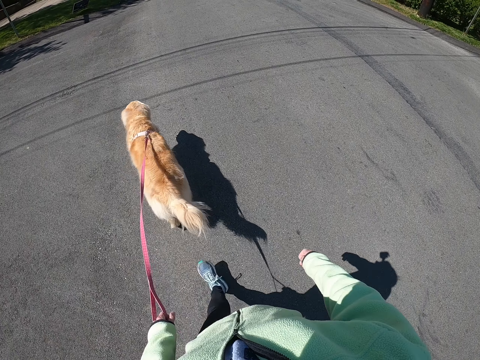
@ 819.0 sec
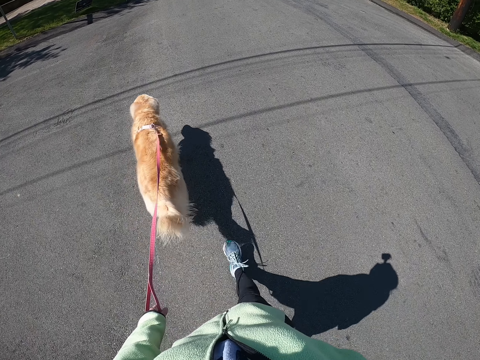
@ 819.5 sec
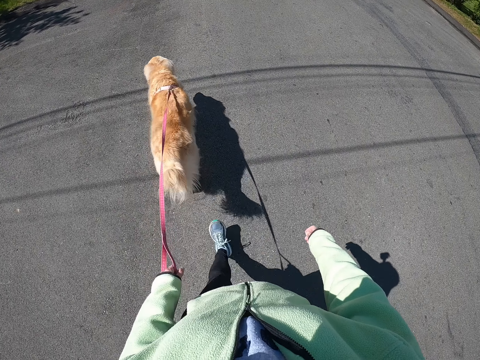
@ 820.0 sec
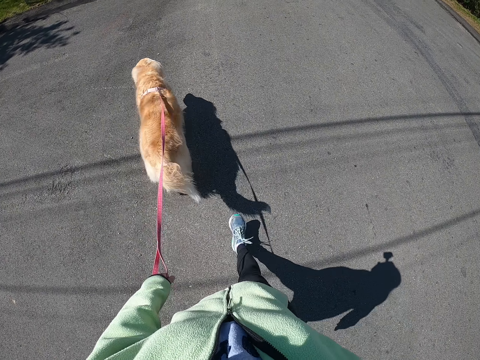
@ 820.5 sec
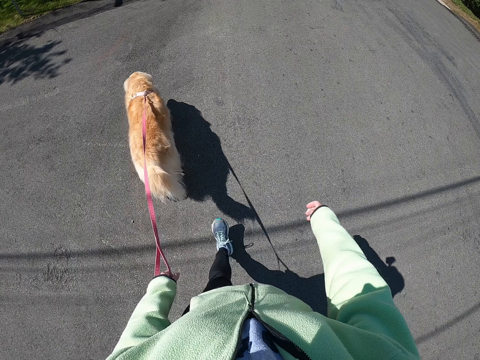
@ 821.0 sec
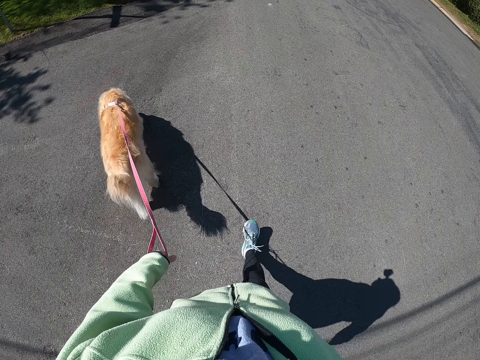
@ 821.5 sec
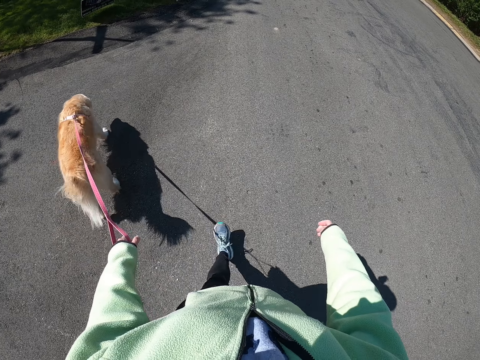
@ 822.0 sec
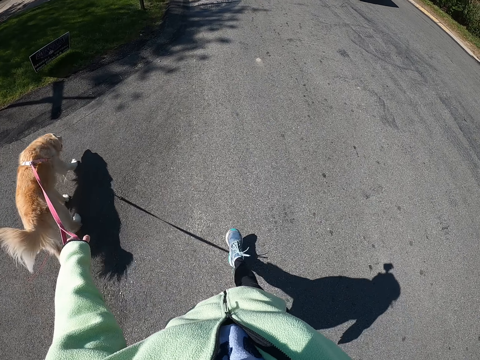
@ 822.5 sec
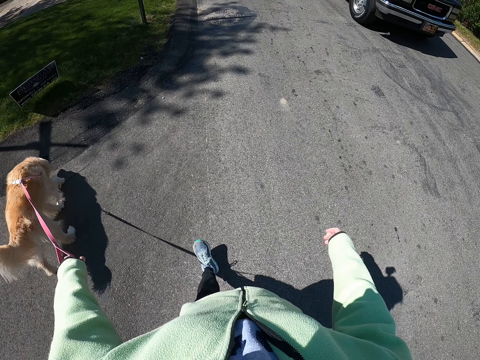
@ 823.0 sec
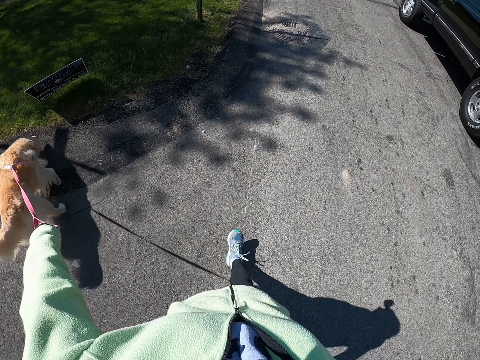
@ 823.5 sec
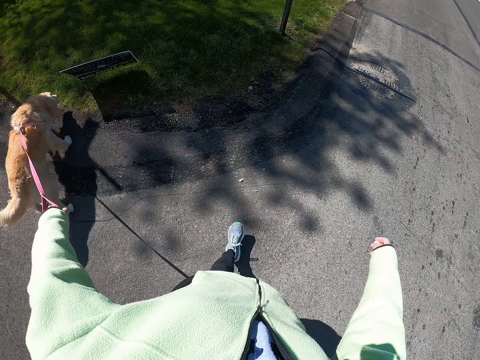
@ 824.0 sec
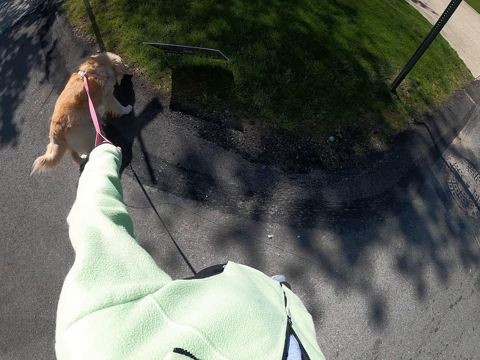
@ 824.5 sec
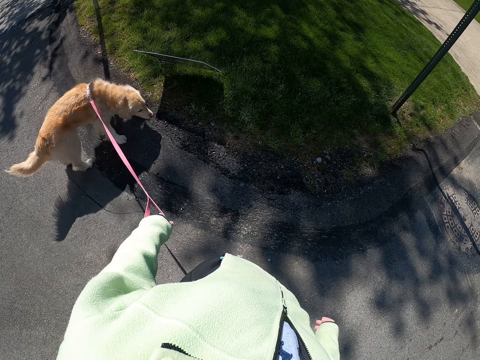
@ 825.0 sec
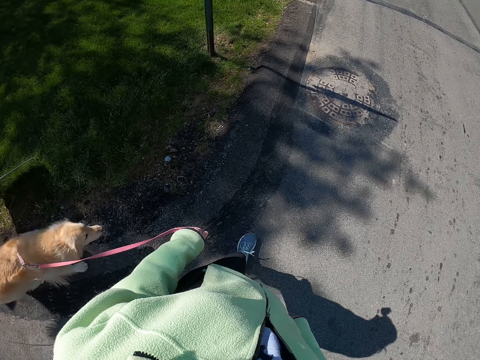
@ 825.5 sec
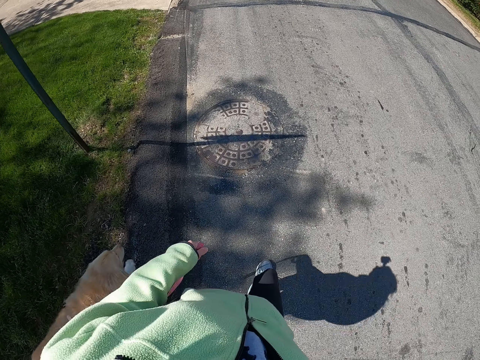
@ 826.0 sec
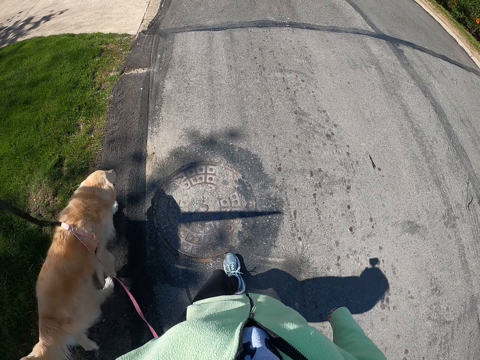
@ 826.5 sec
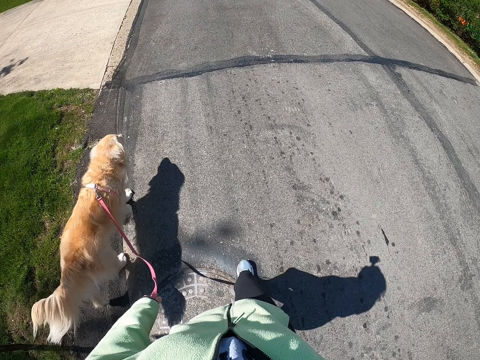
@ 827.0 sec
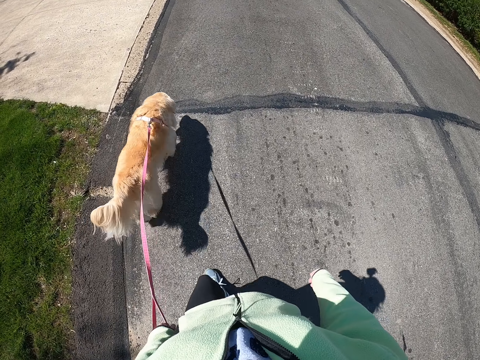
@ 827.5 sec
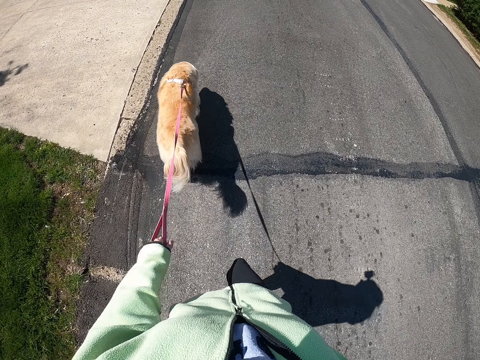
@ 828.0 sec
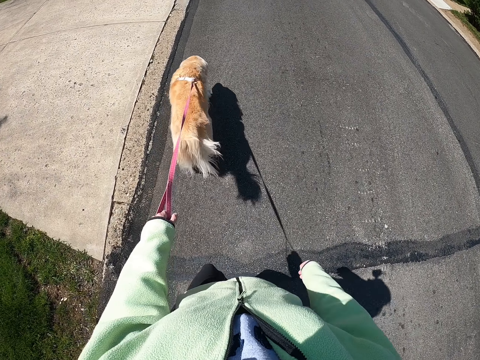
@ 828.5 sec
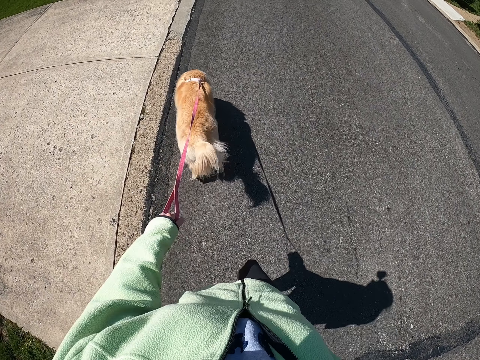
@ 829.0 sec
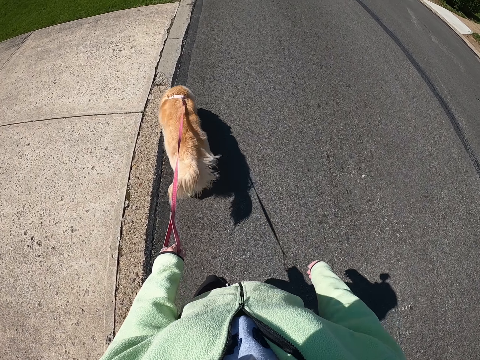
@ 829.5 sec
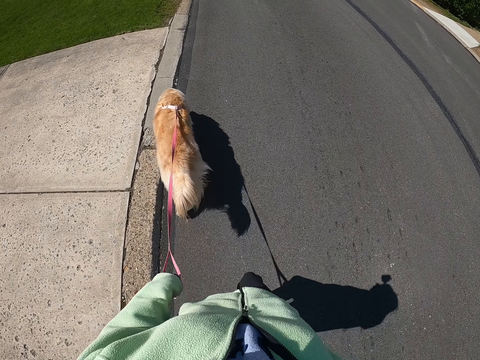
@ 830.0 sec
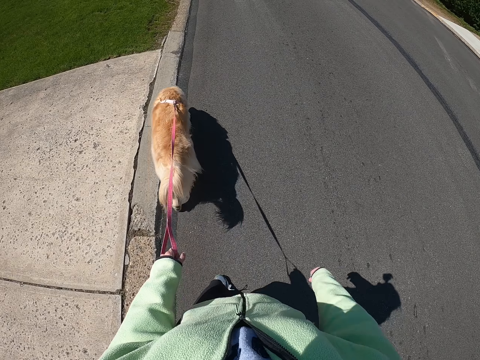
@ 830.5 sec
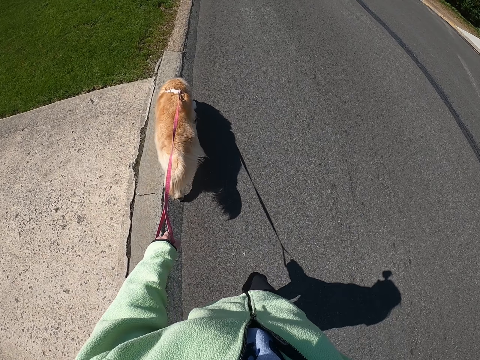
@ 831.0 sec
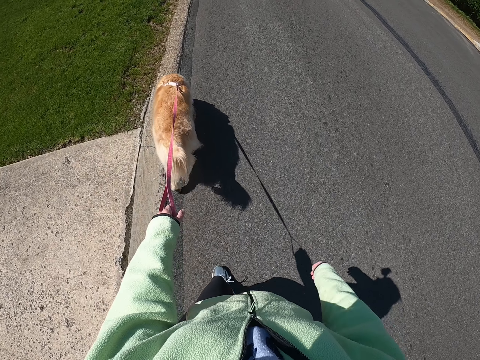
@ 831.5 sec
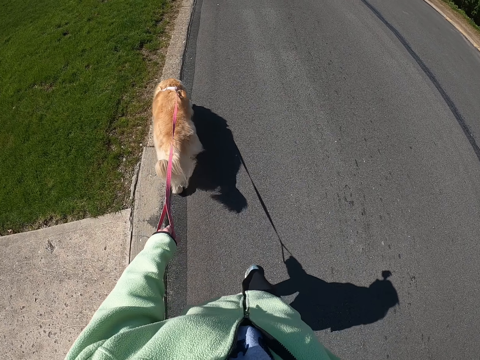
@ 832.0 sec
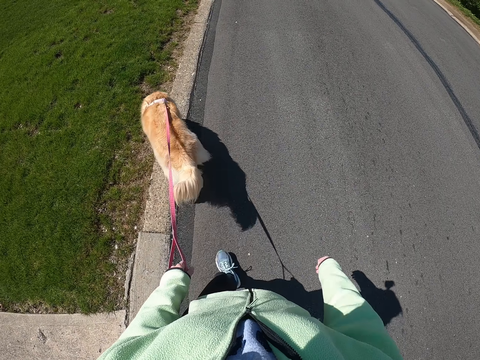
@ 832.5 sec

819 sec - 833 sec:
The camera wearer pulls the puppy with her left hand. She walks around with the puppy in her left hand.

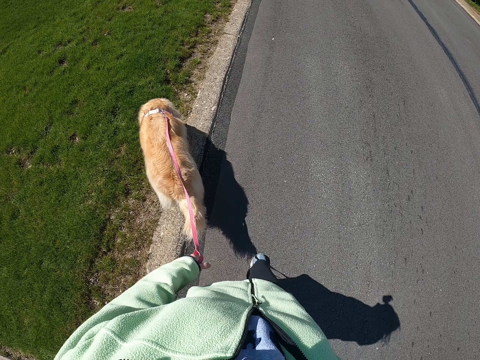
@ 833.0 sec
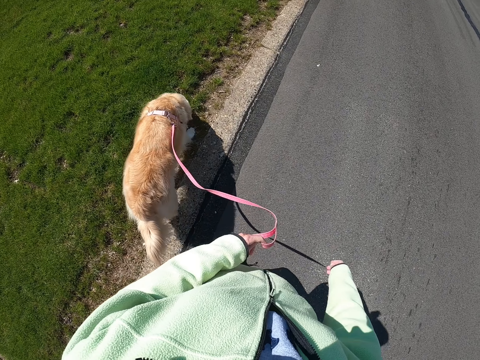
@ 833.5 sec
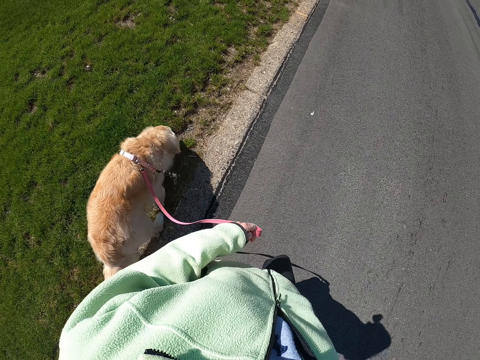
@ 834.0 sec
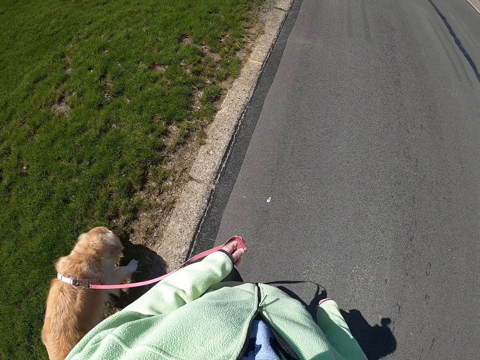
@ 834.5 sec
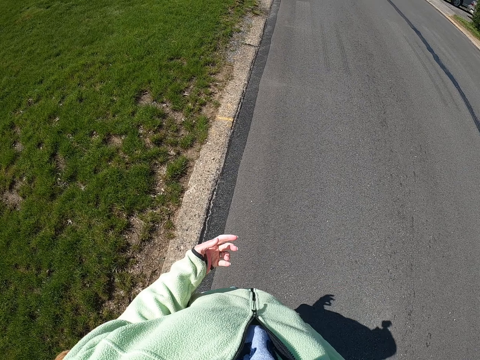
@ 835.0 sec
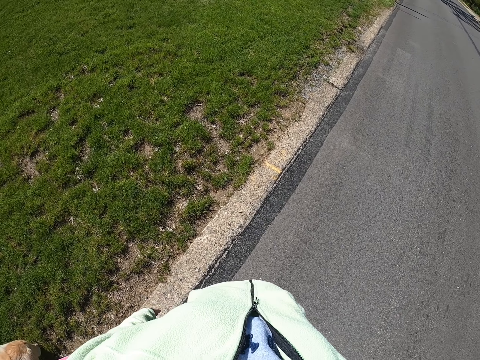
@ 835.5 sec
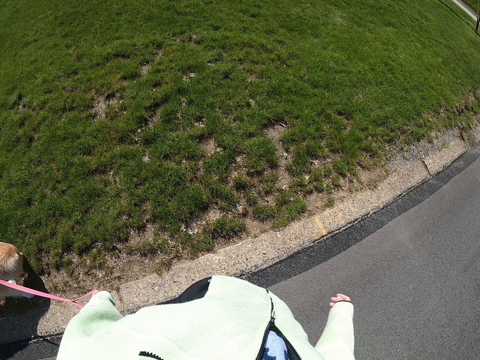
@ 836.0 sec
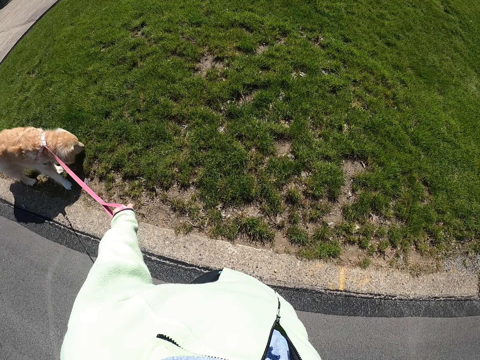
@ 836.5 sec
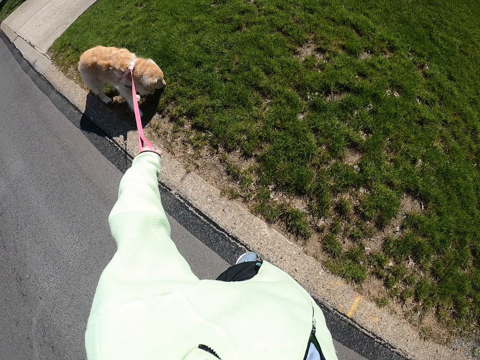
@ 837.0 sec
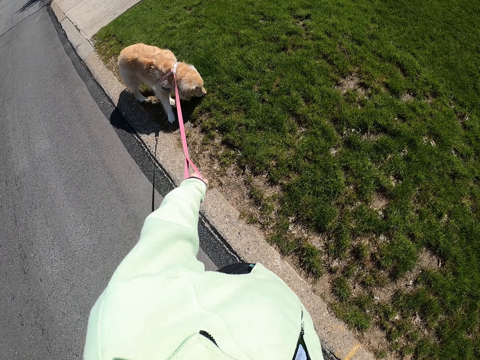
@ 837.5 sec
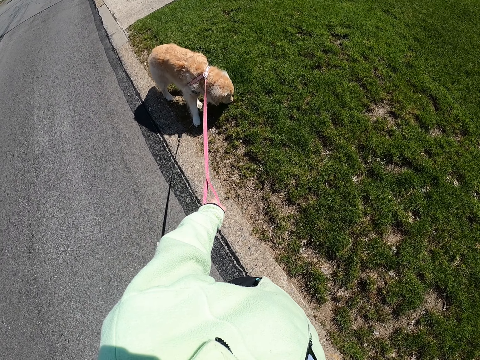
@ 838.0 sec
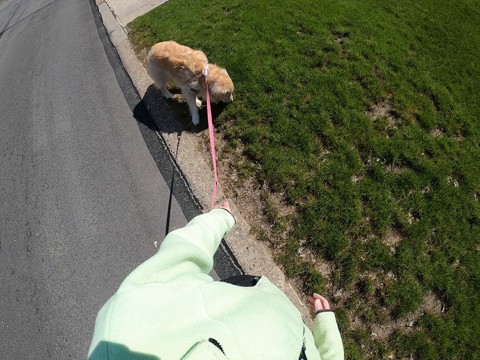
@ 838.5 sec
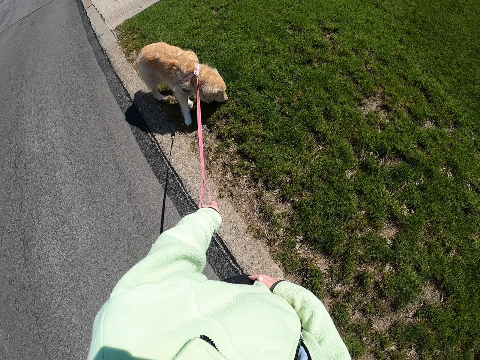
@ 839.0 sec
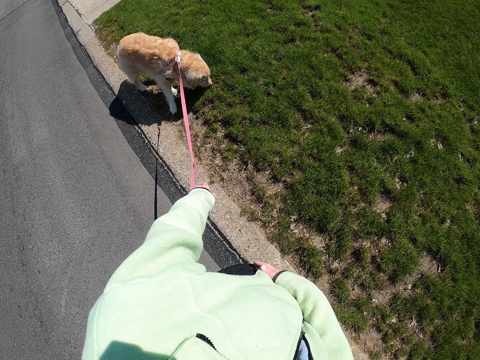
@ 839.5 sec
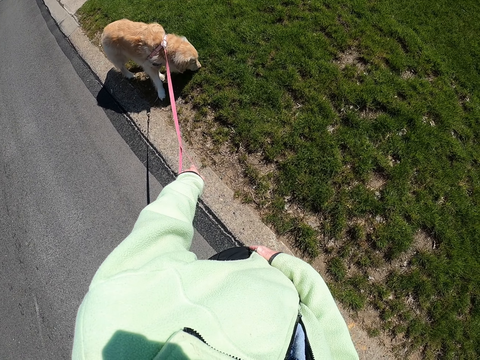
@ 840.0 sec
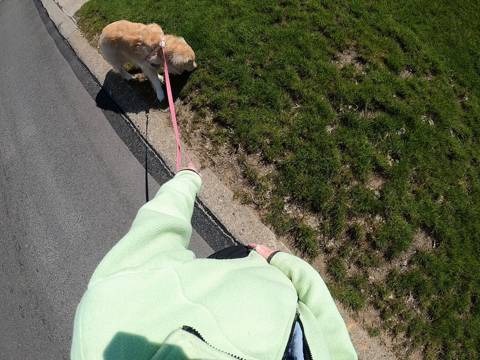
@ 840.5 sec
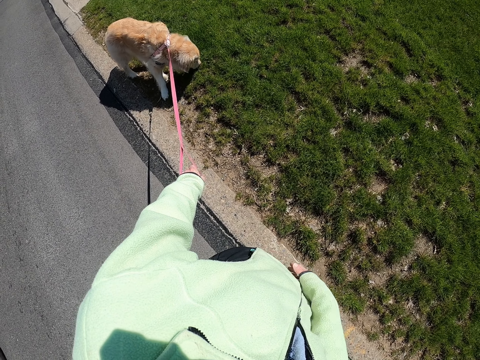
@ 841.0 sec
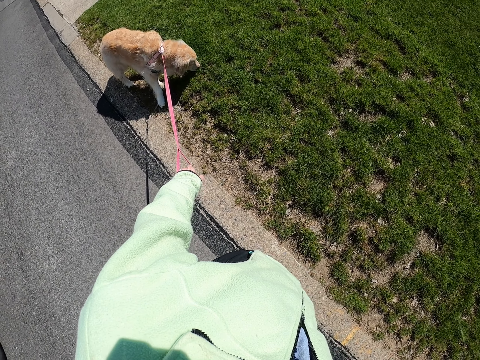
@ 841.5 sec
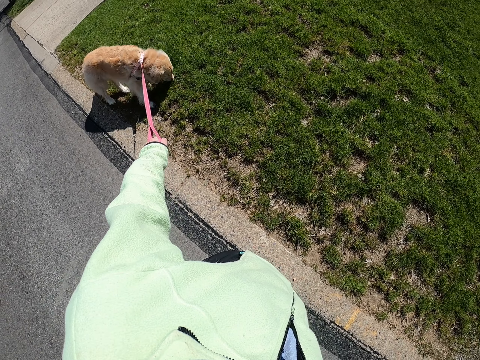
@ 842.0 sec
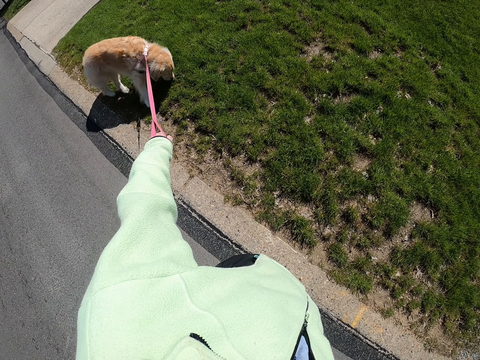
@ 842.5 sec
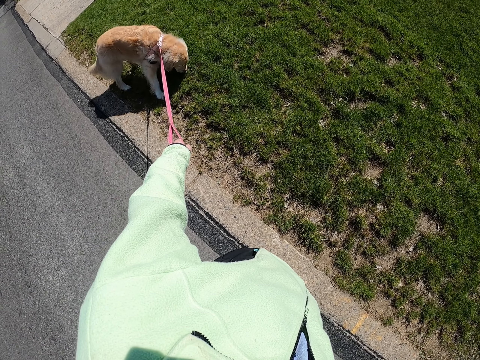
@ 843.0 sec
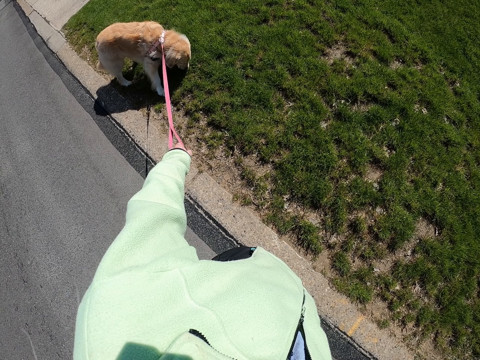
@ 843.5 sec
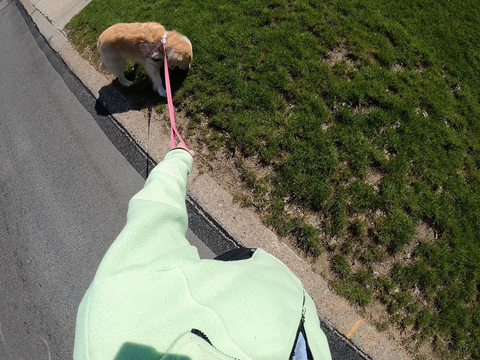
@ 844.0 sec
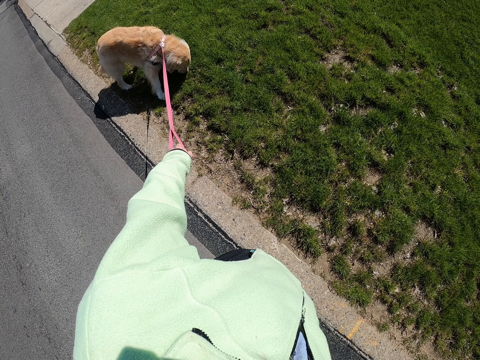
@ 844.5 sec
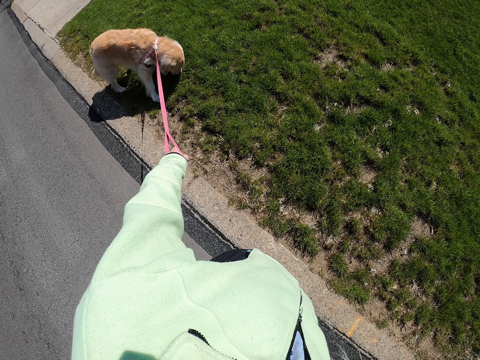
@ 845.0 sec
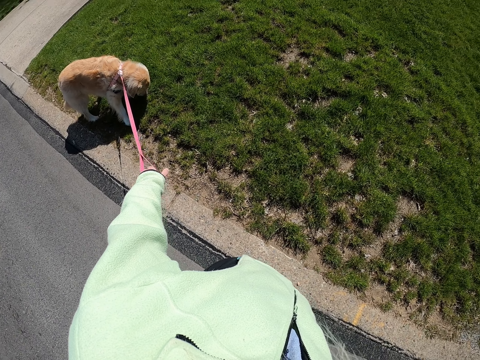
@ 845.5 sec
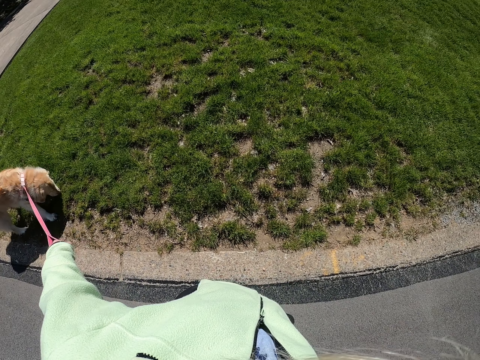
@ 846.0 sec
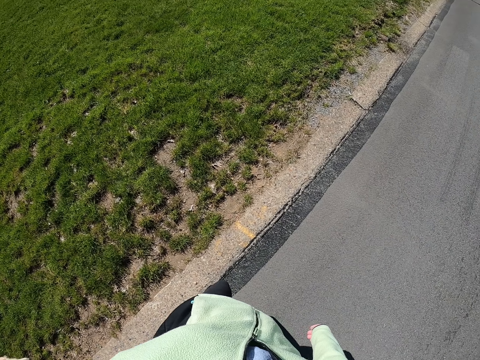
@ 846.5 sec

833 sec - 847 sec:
The camera wearer walks ahead of the puppy. She touches her stomach with her right hand. She stands still. She holds the rope of the dog. She pulls the puppy with her left hand.
